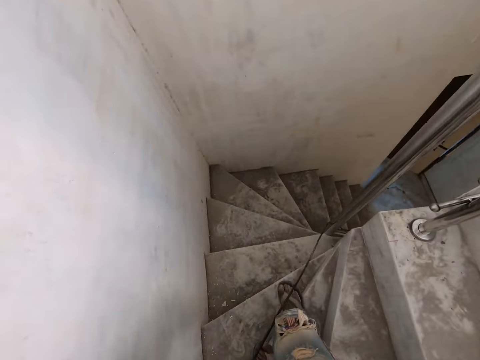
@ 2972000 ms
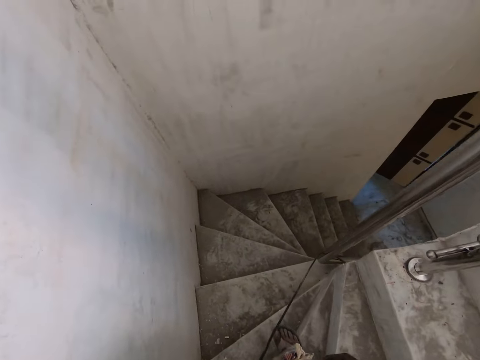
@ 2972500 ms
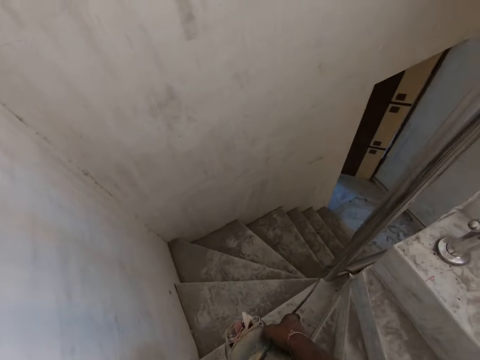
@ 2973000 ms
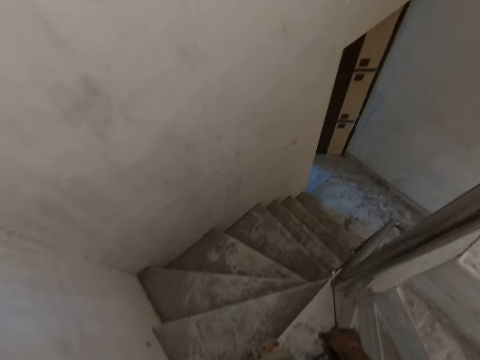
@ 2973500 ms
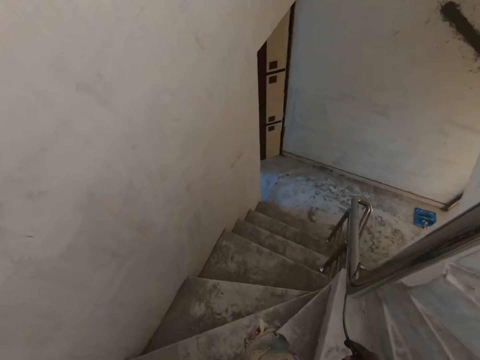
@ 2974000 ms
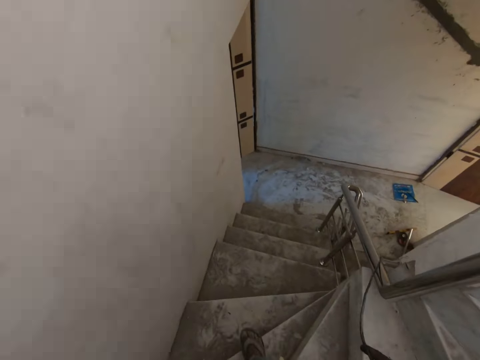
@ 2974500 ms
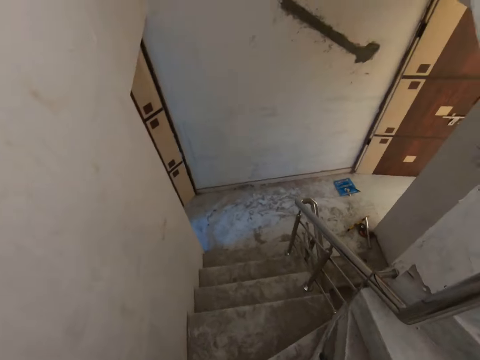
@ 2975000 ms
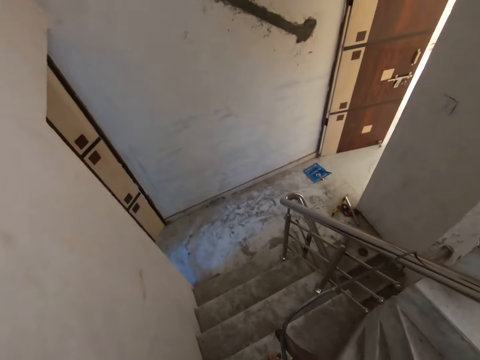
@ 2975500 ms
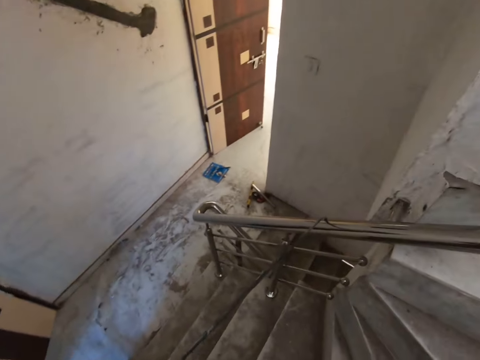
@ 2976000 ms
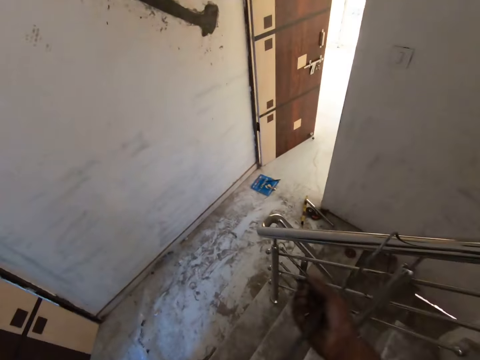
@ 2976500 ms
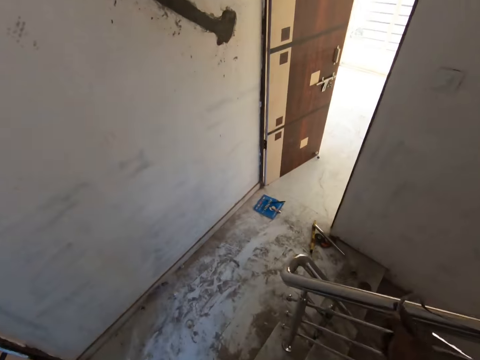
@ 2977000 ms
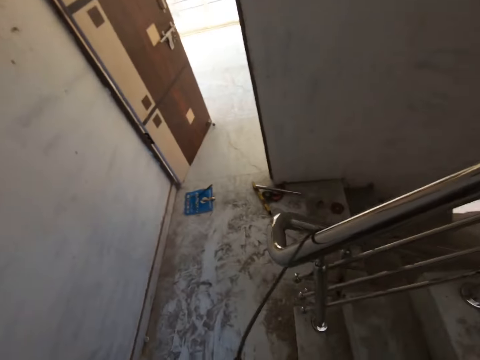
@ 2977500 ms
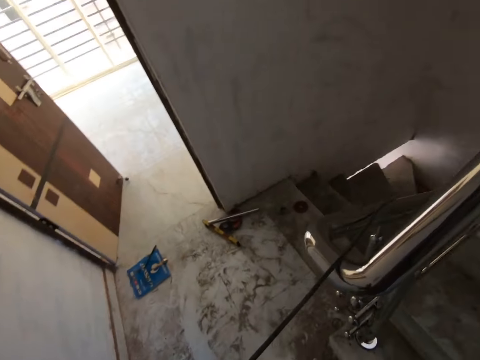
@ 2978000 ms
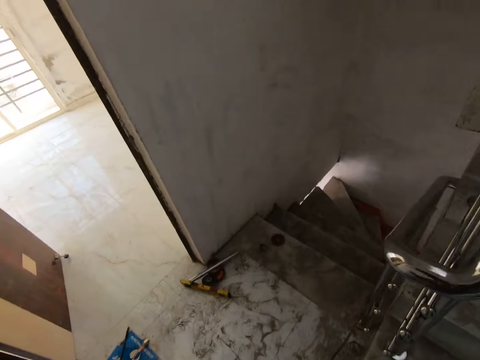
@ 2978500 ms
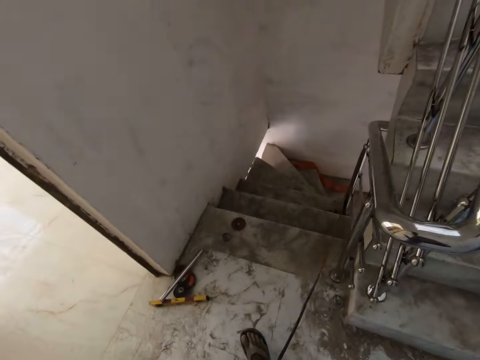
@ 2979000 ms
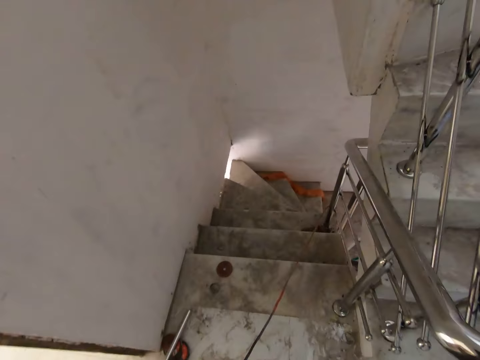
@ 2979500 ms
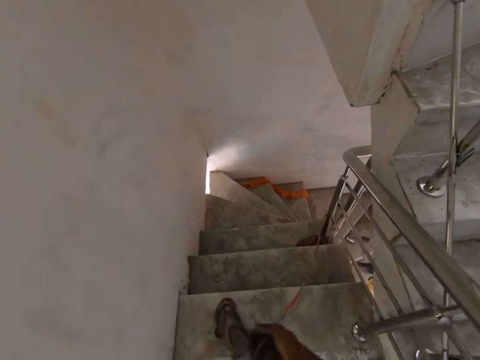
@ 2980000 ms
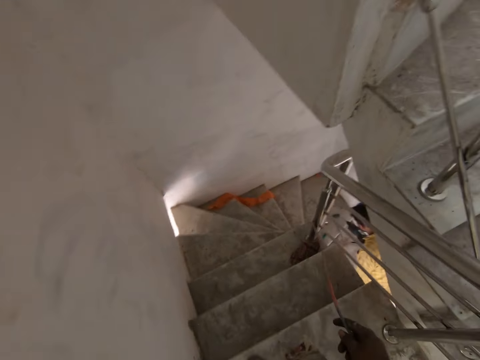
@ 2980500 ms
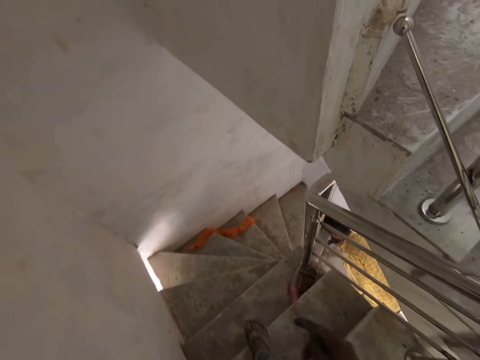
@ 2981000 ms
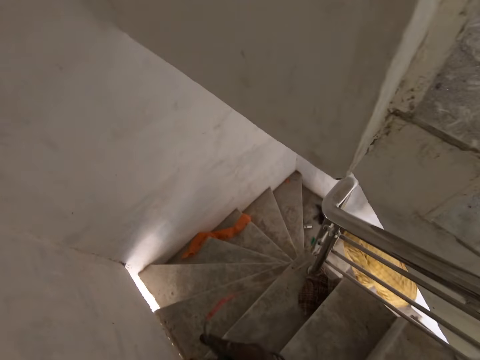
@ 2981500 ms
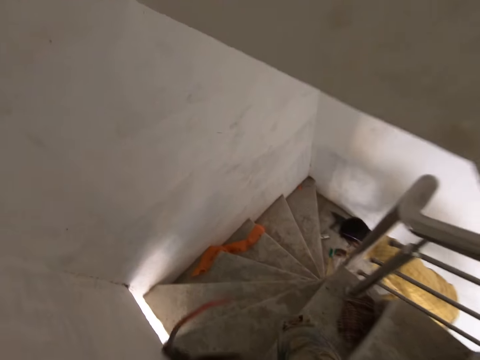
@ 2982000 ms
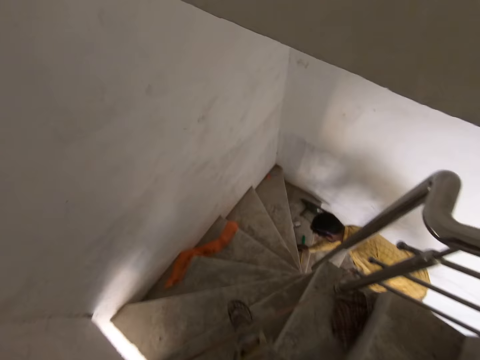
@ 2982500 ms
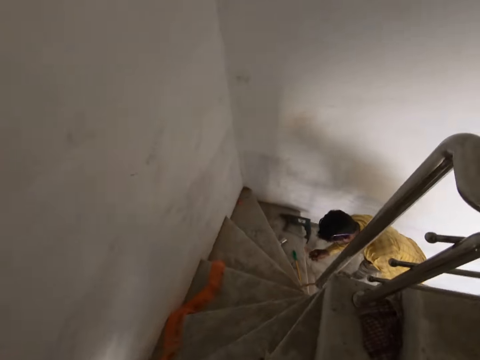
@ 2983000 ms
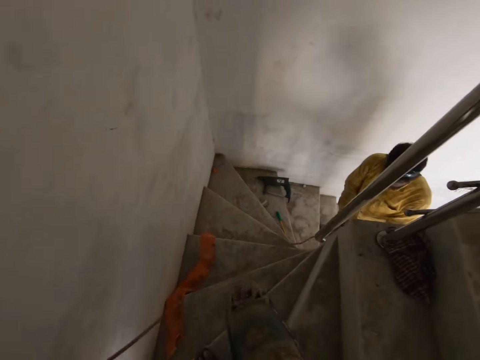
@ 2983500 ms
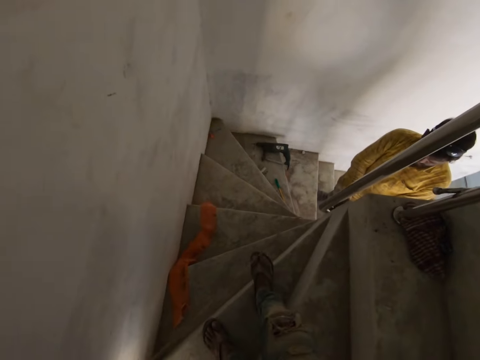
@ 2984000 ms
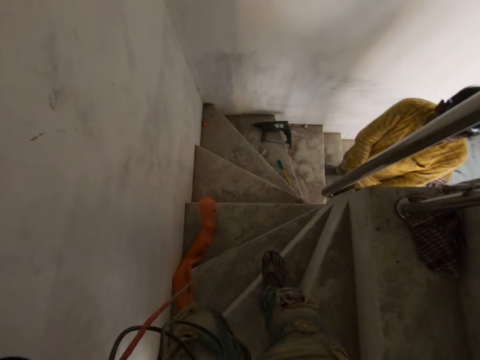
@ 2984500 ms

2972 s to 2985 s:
The camera wearer walks around. He holds the cord of the corded grinder in his left hand with his right hand. He touches the wire and pulls the wire. A man drops the corded driver in his right hand on the staircase. The camera wearer walks around. The man picks up a nail from the floor with his right hand. The camera wearer pulls the wire. The man bends.

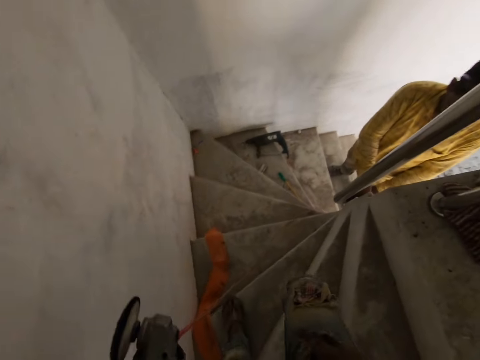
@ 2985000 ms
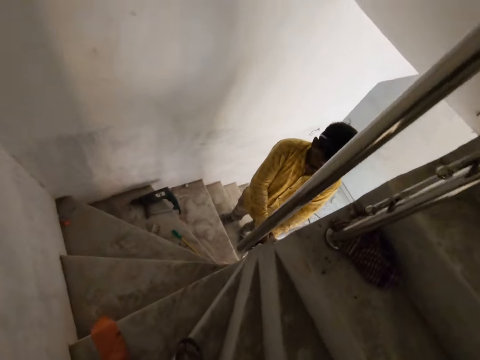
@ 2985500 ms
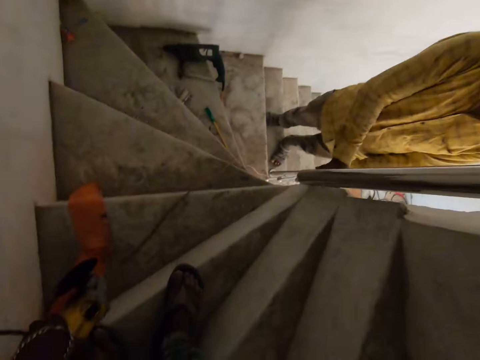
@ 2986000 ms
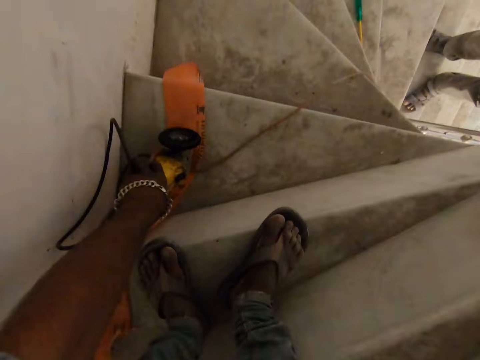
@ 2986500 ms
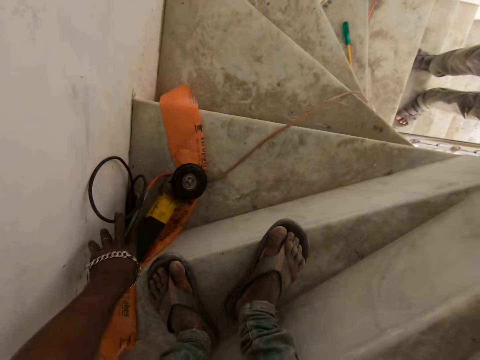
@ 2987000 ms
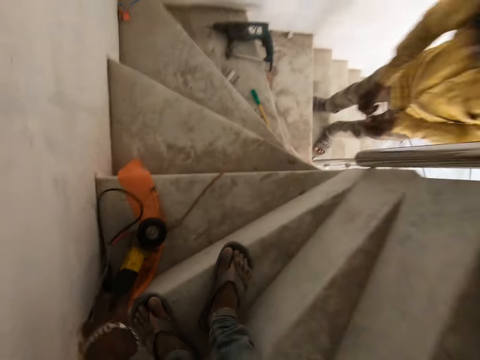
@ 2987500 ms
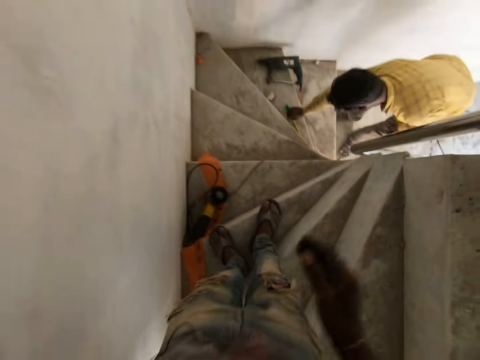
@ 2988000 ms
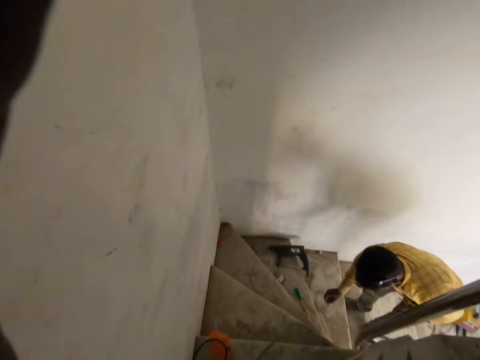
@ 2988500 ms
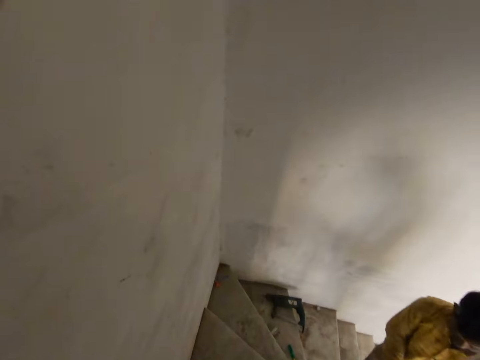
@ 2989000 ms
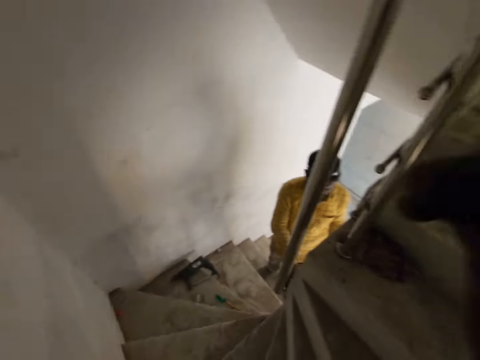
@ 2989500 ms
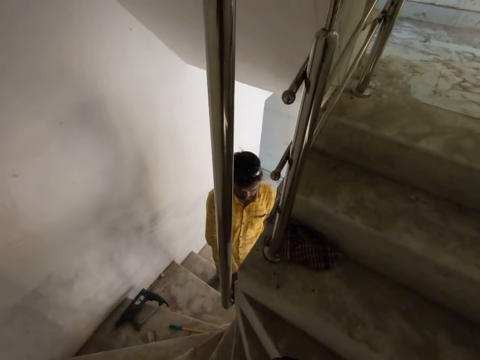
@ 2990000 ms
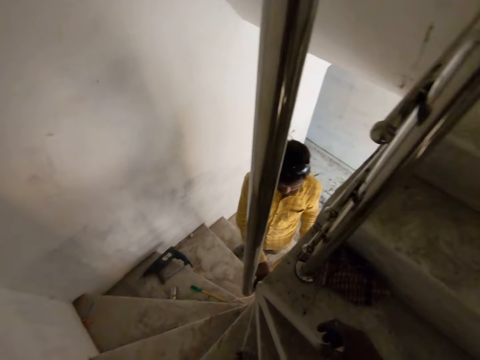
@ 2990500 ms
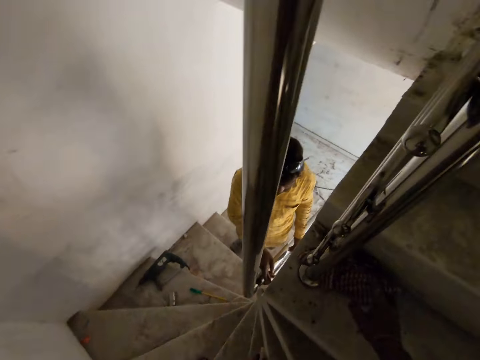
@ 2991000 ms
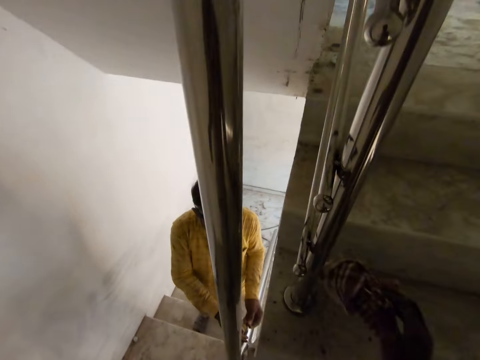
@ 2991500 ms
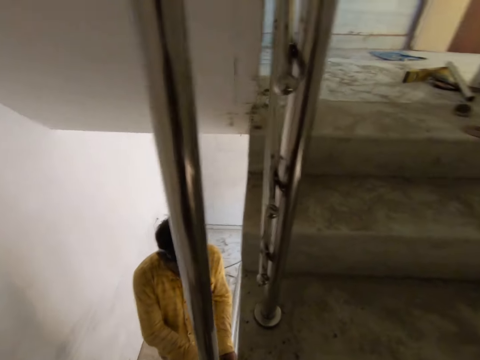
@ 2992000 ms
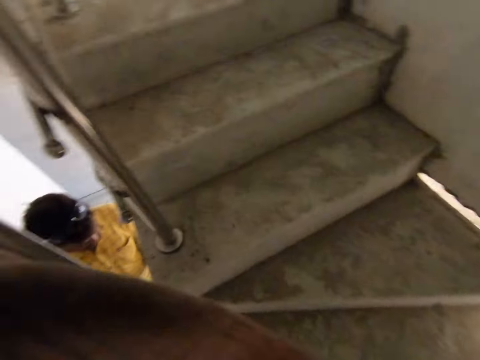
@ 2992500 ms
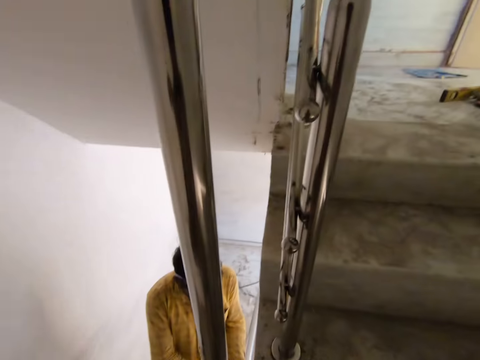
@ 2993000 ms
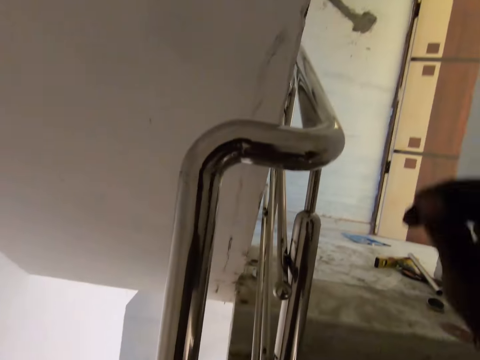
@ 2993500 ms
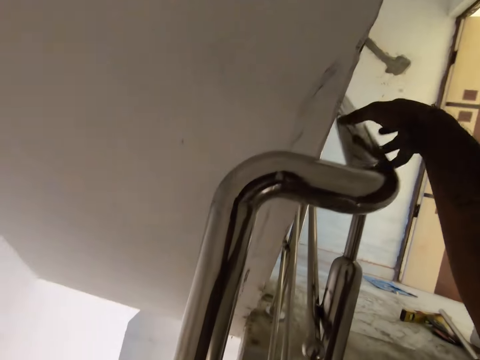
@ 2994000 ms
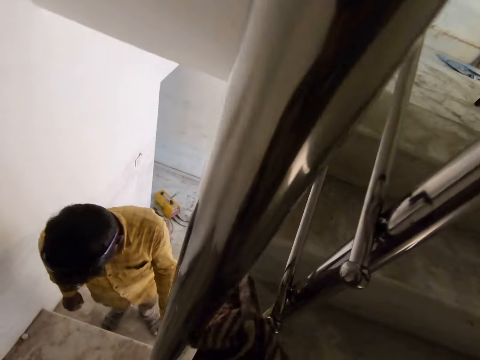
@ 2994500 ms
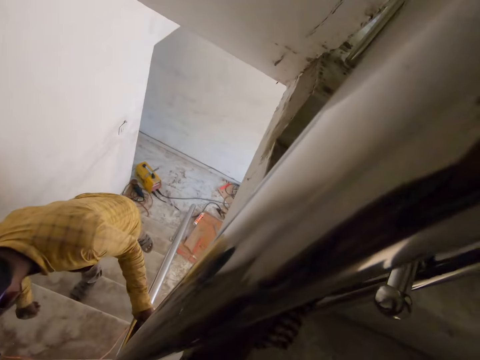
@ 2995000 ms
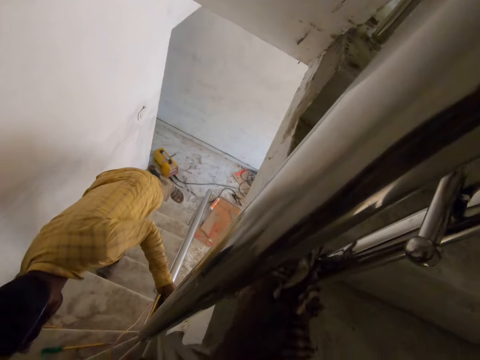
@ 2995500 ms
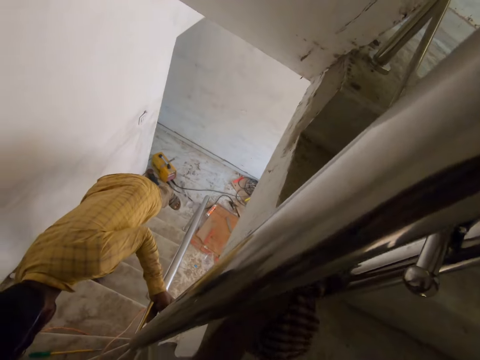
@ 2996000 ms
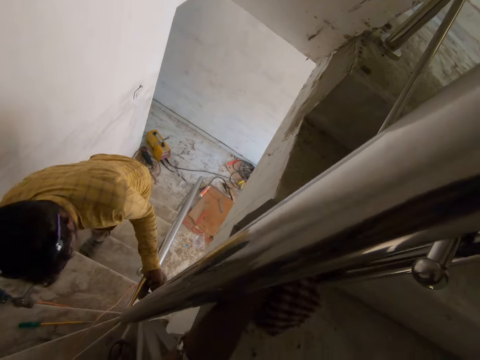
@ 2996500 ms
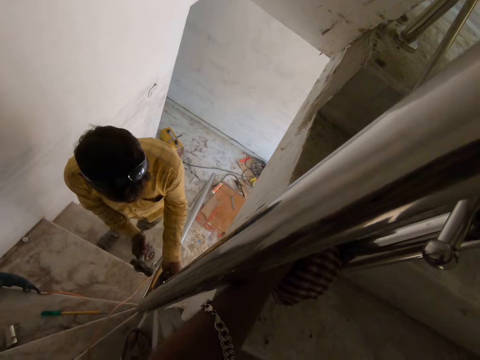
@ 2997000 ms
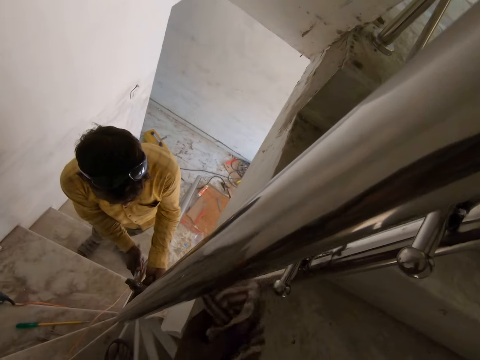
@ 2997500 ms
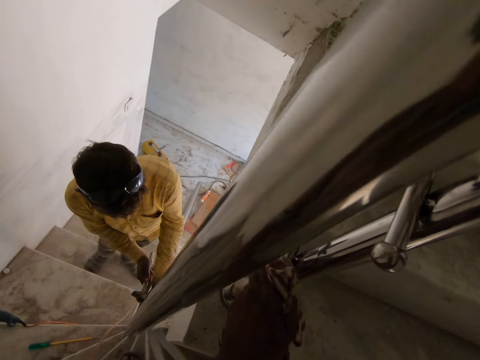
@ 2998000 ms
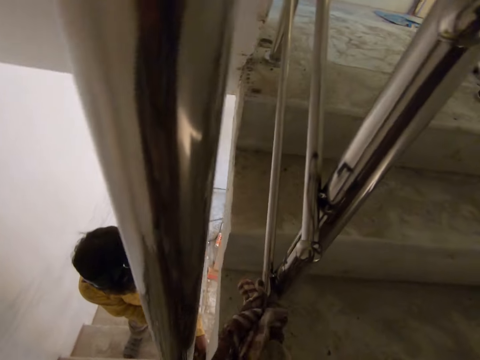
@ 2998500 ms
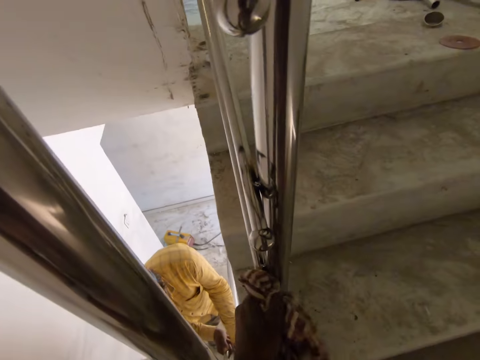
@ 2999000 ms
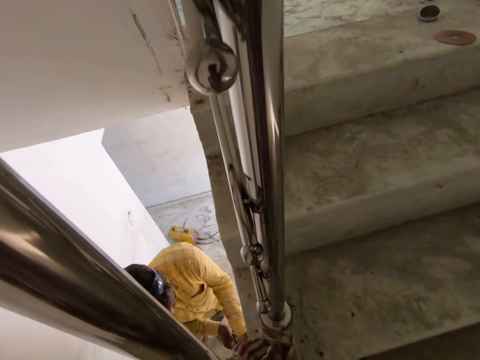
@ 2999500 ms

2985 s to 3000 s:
The camera wearer holds a metal handrail bracket in his left hand. He drops the metal handrail bracket in his left hand on the floor of the stairs. He puts a machine down. A man picks up a nail from the floor with his right hand. The camera wearer raises both hands towards his face. The man fixes the stairs rail with the nail in both hands. The camera wearer picks up a napkin from the floor of the stairs with his right hand. He passes the napkin from his right hand to his left hand. He spreads the napkin with both hands. He gestures with his right hand. He holds the stairs rail with his right hand. He touches the stairs rail. The man picks up a hammer from the floor with his right hand. The camera wearer cleans the stairs rail with the napkin in his left hand. The man hits the stairs rail with the hammer in his right hand.
